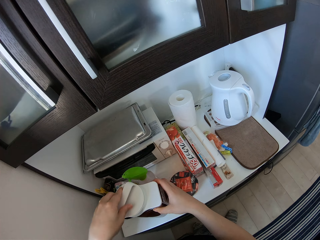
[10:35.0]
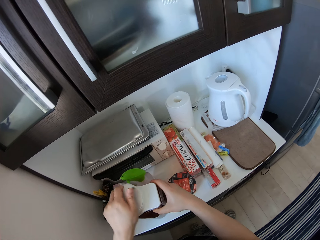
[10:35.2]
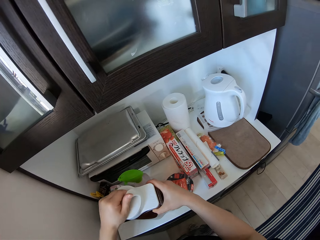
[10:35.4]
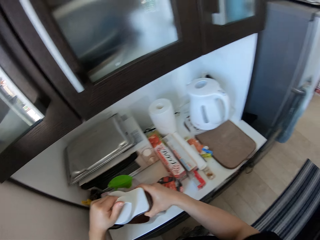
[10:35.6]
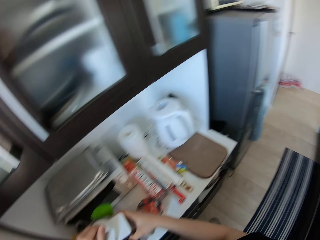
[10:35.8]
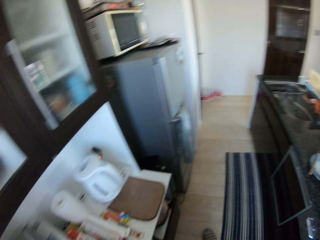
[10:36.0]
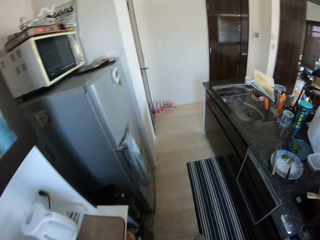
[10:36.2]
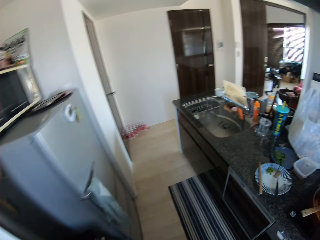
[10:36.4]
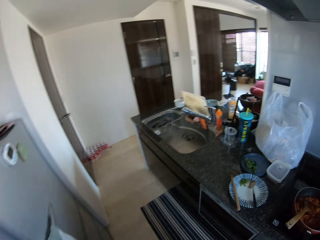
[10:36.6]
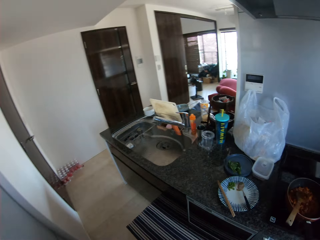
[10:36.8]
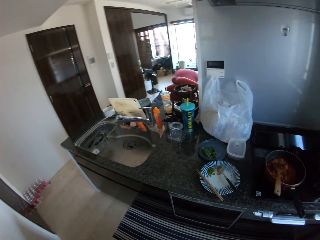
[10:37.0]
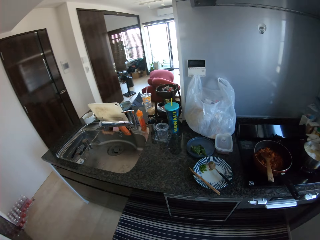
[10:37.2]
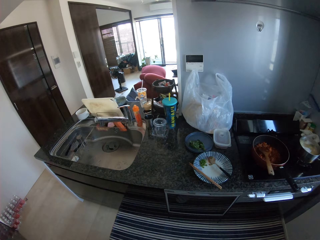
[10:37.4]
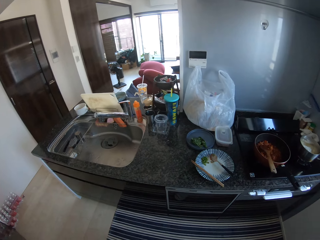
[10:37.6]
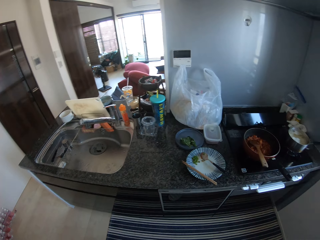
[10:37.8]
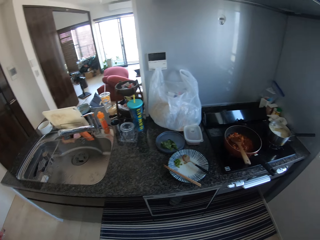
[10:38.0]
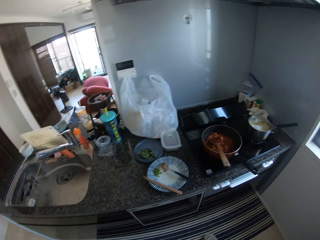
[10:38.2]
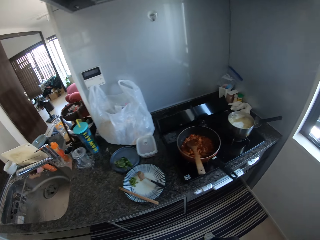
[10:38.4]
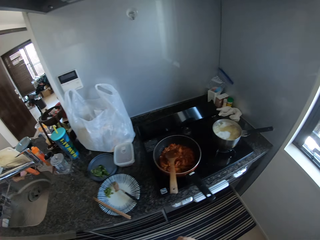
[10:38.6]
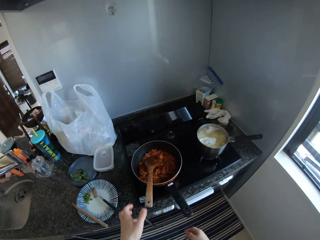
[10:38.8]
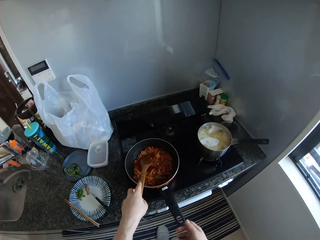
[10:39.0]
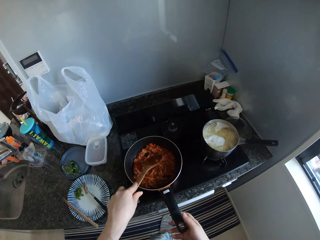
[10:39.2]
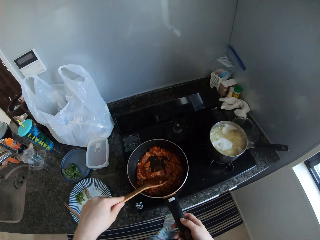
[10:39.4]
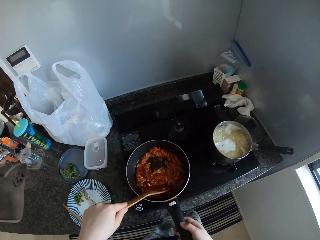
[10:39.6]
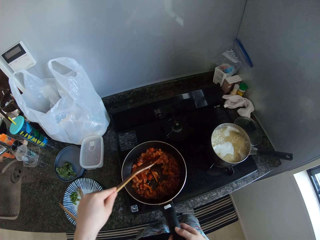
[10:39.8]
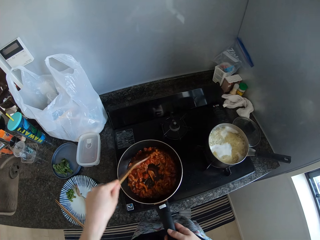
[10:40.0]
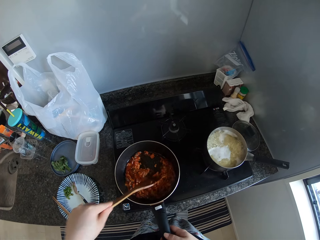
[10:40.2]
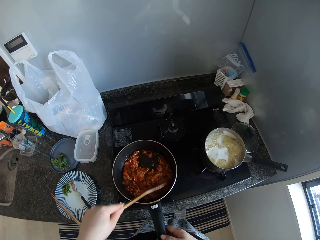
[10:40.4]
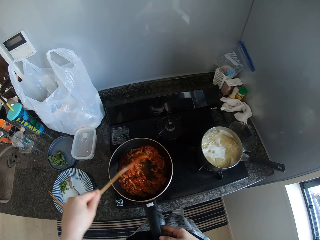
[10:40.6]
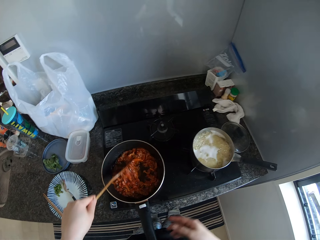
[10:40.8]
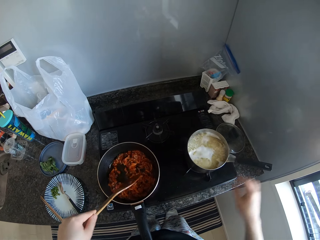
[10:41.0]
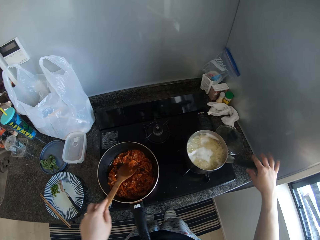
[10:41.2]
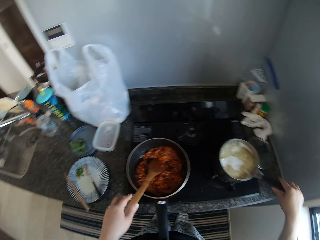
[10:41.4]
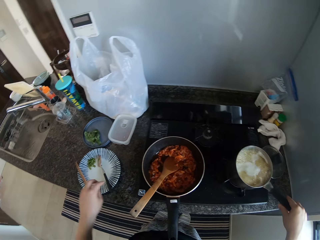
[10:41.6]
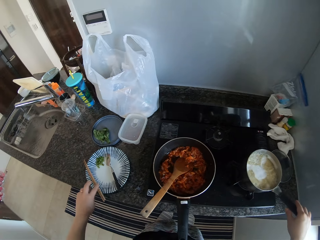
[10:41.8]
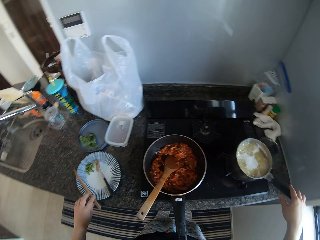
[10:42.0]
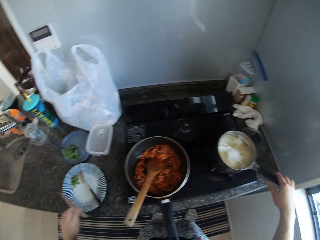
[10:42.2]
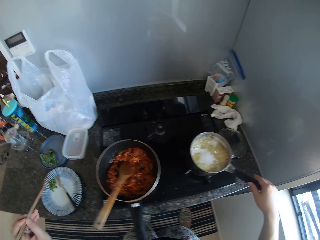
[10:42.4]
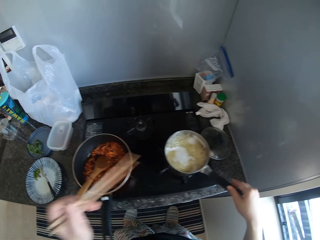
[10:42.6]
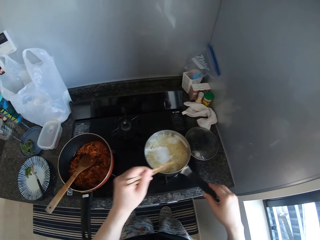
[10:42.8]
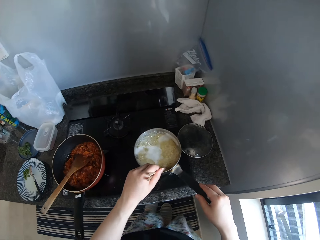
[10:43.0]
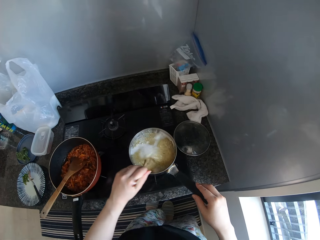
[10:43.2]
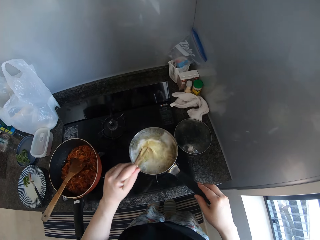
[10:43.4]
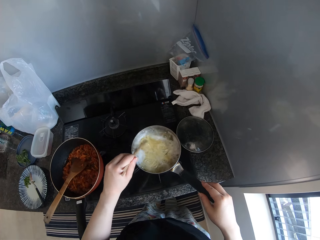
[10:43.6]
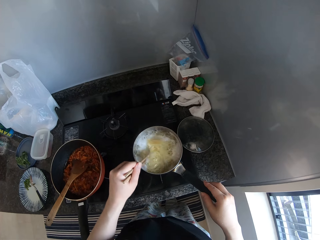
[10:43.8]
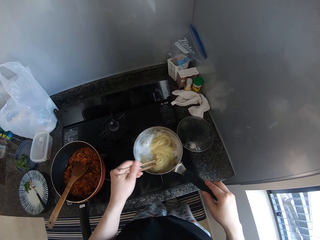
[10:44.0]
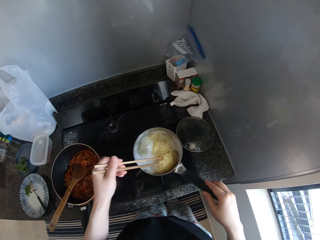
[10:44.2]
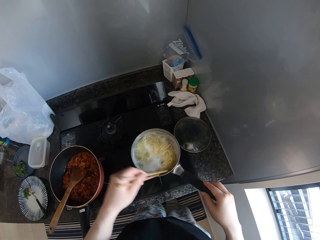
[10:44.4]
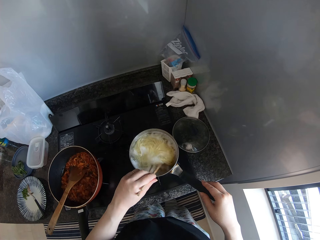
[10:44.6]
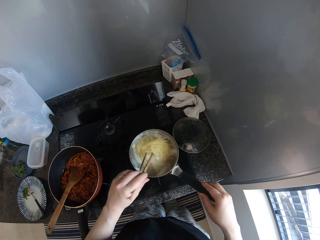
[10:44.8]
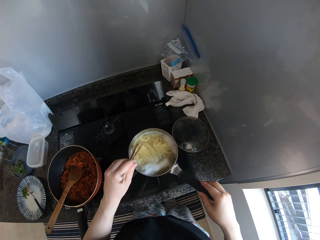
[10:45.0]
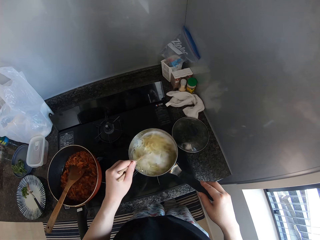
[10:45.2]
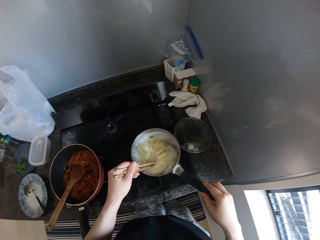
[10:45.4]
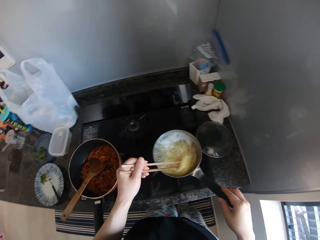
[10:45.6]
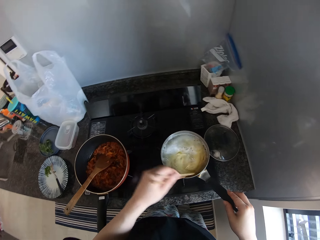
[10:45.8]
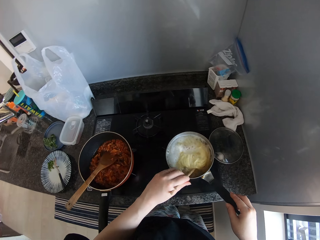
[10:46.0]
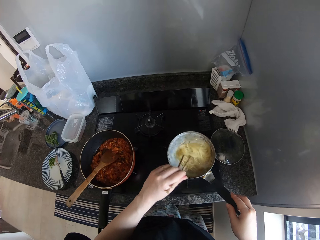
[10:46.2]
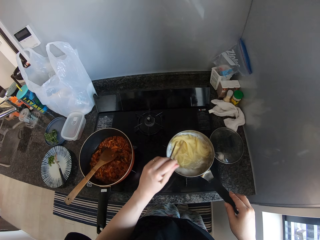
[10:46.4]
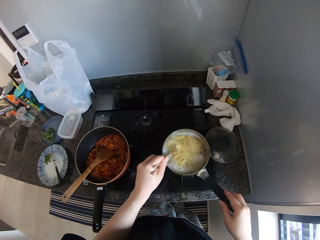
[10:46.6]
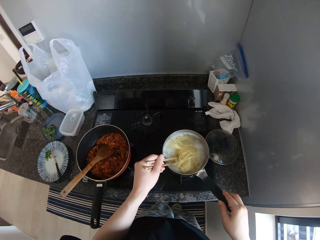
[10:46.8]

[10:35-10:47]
The camera wearer turns around the house. She holds the spoon in a frying pan on the tabletop cooker with her left hand. She holds the handle of the frying pan on the tabletop cooker with her right hand. She stir fries the food in the frying pan with the spoon in her left hand. She holds the handle of a pot on the tabletop cooker with her right hand. She picks up chopsticks from a dinnerware on the table with her left hand. She stirs the food in the pot with the chopsticks in her left hand.

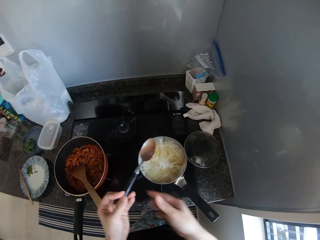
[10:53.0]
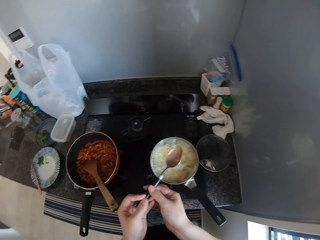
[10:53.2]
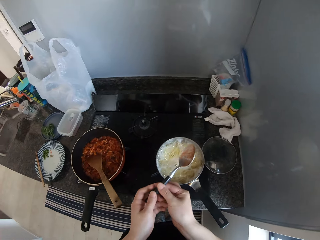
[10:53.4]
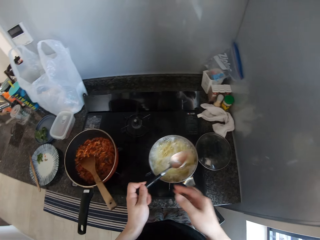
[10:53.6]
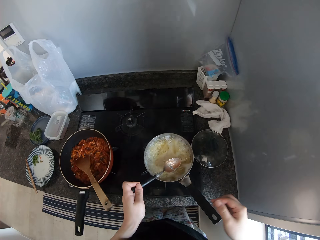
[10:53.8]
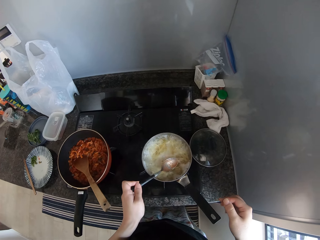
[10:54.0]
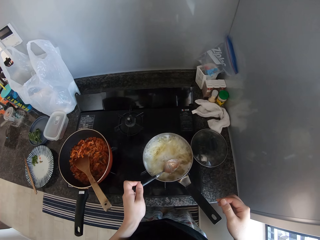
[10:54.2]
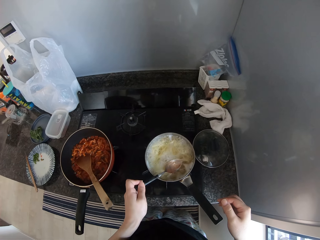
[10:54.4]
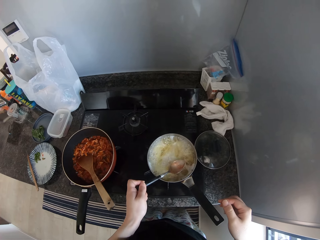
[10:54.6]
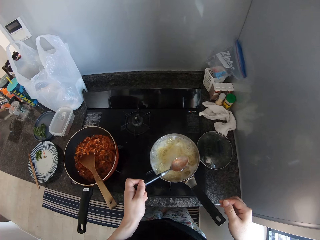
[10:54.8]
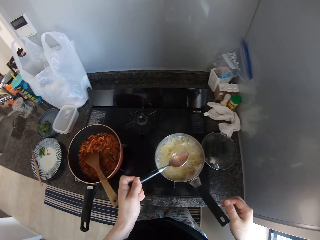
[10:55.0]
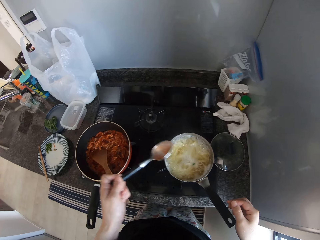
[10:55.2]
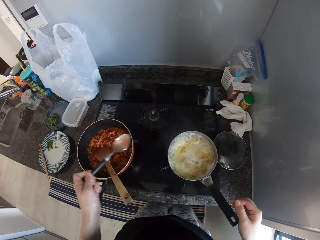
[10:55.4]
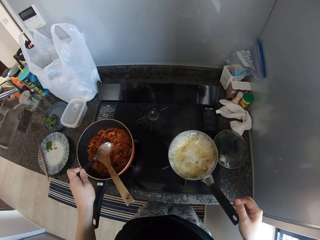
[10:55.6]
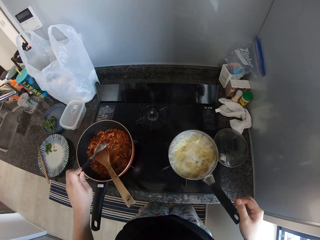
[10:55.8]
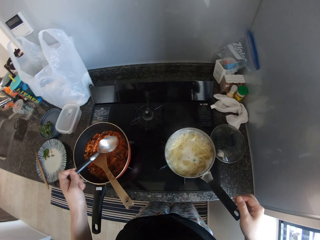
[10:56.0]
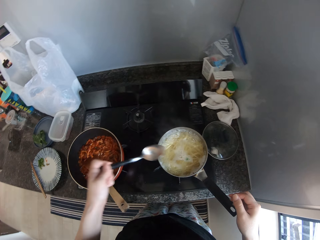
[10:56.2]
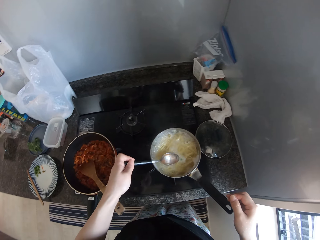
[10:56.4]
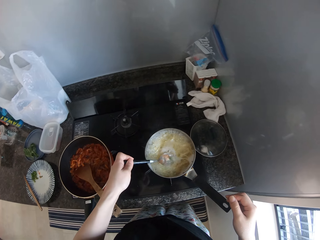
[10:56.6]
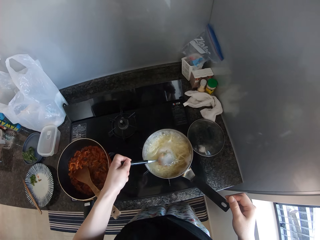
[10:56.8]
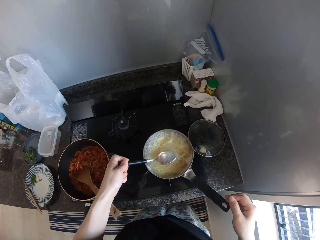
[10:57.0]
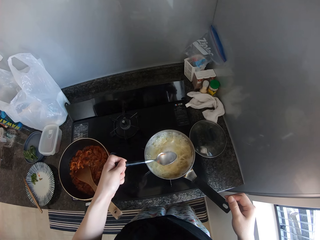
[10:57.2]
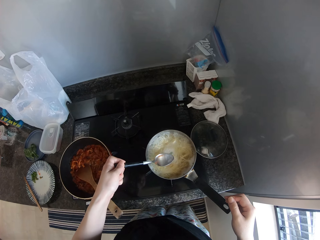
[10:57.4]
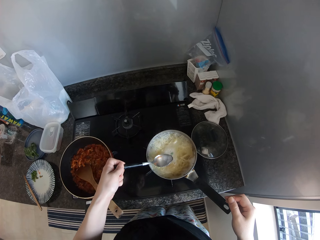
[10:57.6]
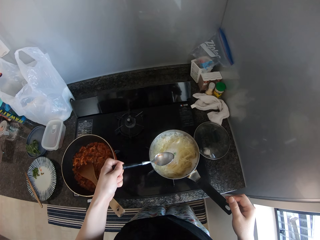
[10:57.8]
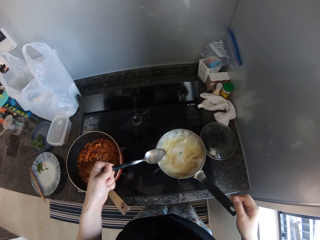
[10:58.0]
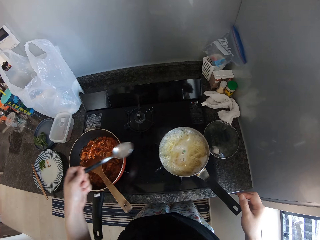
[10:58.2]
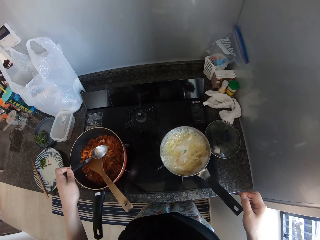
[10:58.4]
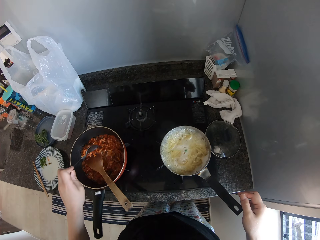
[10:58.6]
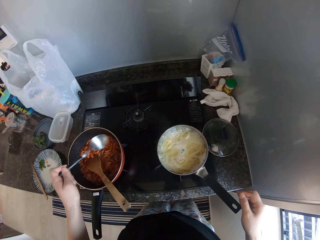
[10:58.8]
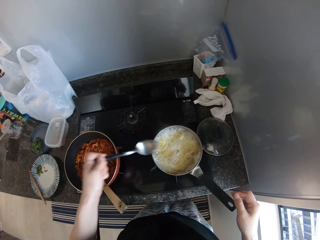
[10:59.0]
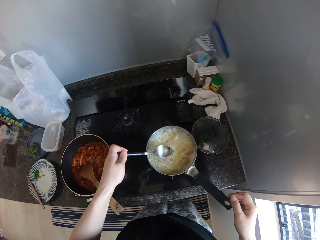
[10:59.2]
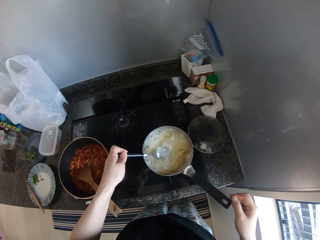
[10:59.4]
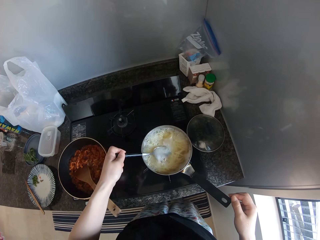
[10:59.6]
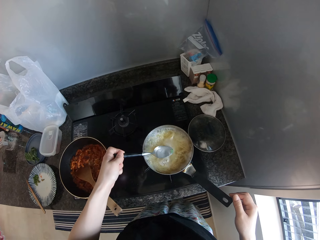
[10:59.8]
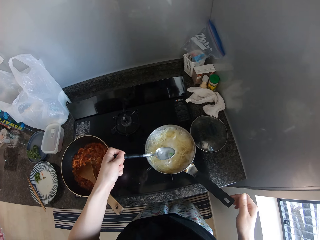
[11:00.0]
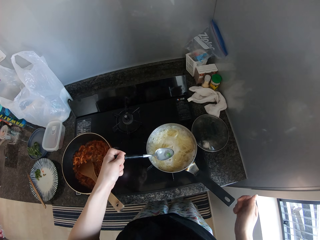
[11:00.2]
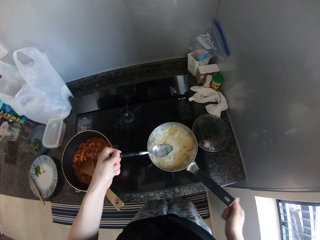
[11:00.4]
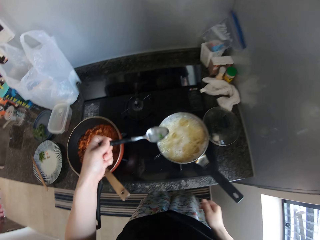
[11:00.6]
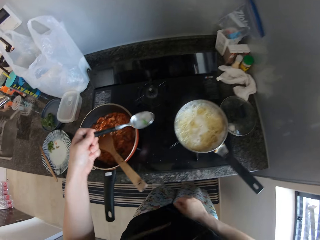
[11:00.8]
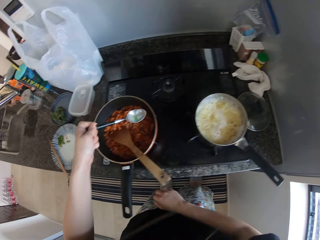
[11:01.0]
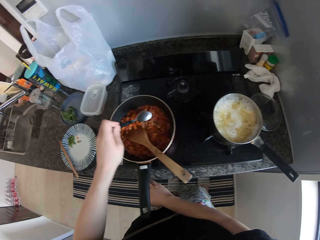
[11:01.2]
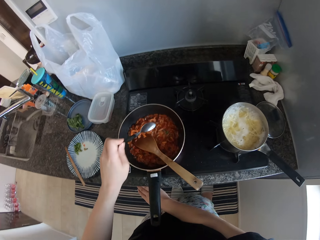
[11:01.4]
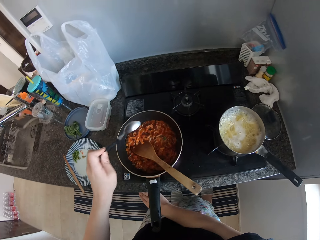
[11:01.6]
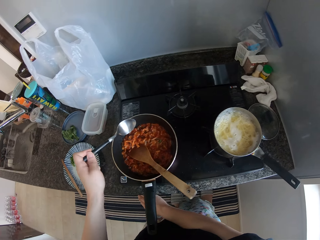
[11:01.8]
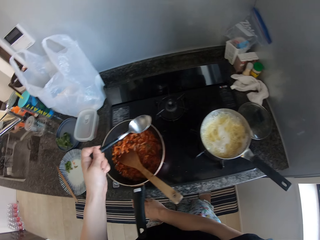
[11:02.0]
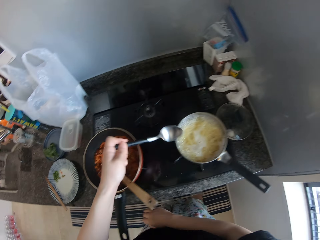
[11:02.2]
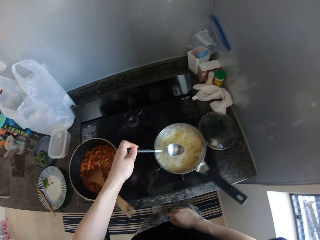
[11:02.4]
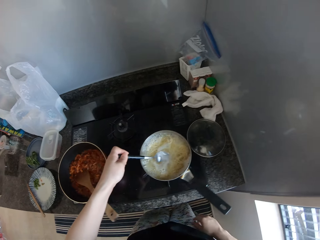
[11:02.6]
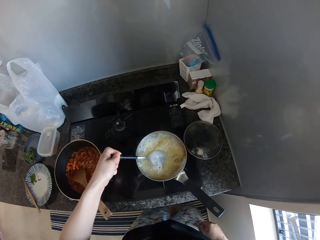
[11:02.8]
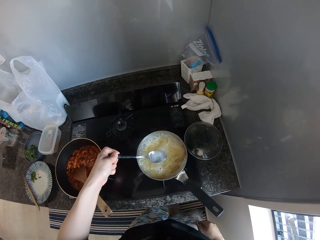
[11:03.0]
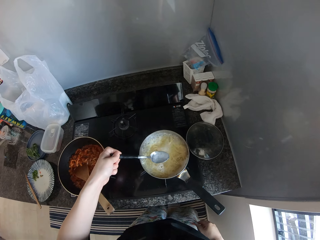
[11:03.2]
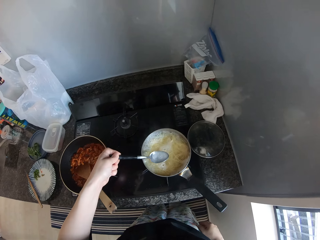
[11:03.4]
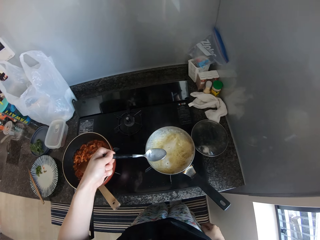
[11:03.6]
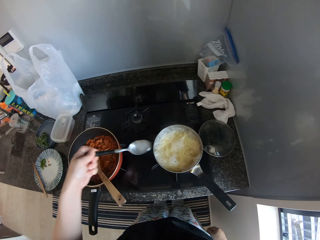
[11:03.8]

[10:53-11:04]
The camera wearer adjusts the spoon in her left hand with her right hand. She scoops water from the food in the pot with the spoon in her left hand. She adds the water in the spoon to the food in the frying pan. She scoops water from the food in the pot with the spoon in her left hand. She adds the water in the spoon to the food in the frying pan. She scoops water from the food in the pot with the spoon in her left hand. She adds the water in the spoon to the food in the frying pan. She scoops water from the food in the pot with the spoon in her left hand.
